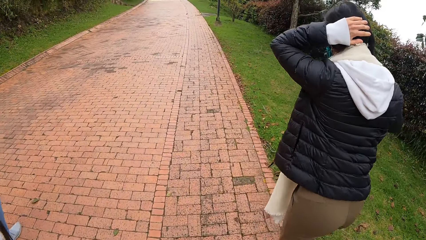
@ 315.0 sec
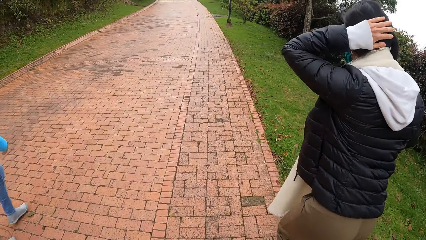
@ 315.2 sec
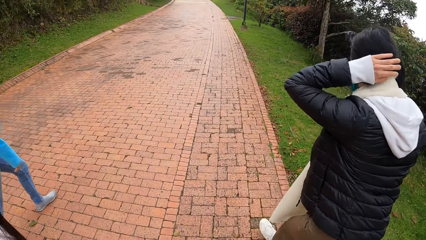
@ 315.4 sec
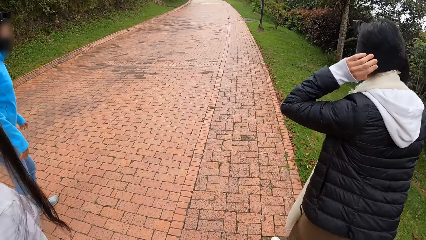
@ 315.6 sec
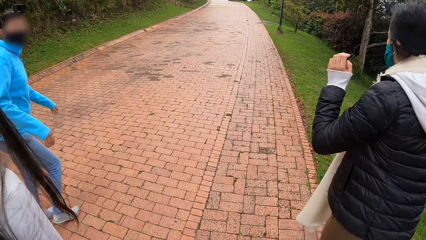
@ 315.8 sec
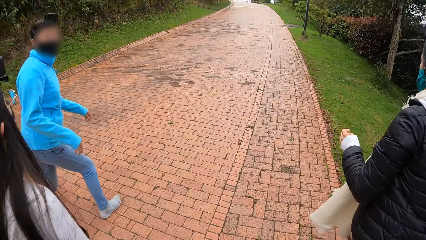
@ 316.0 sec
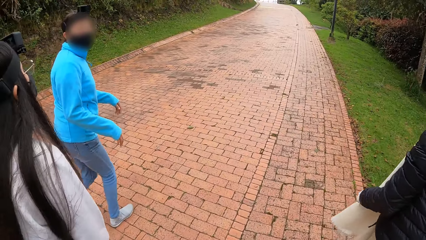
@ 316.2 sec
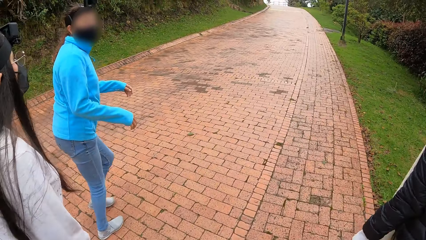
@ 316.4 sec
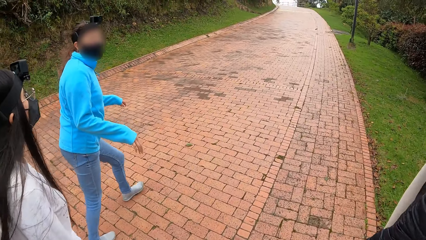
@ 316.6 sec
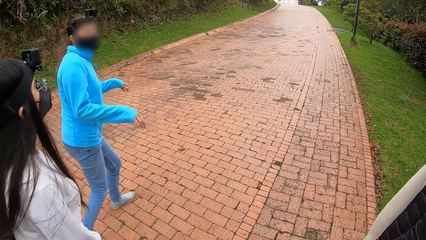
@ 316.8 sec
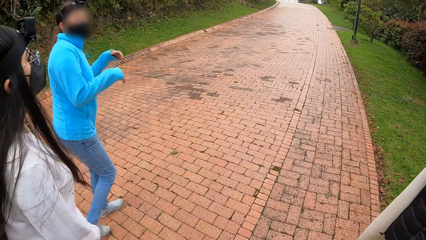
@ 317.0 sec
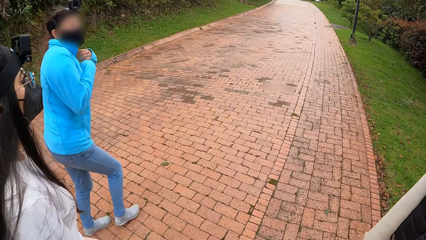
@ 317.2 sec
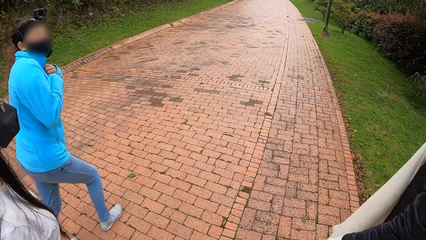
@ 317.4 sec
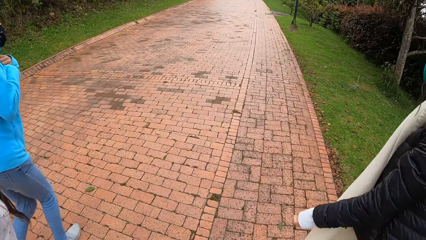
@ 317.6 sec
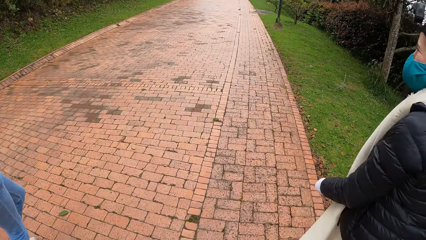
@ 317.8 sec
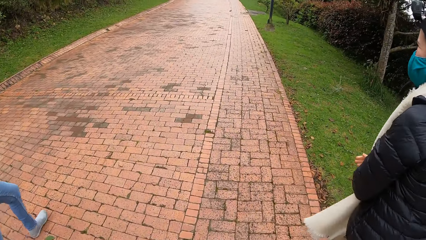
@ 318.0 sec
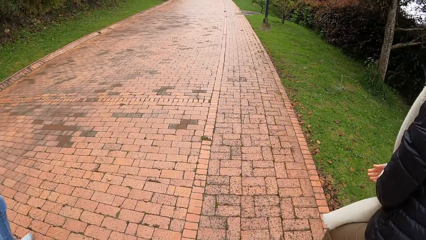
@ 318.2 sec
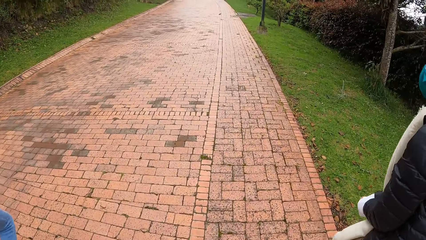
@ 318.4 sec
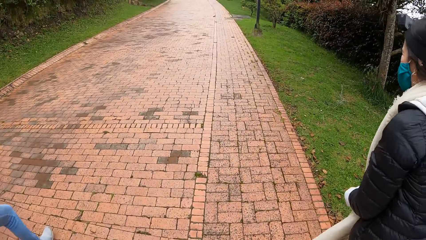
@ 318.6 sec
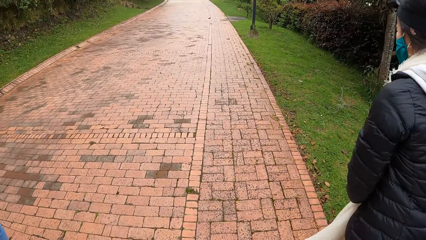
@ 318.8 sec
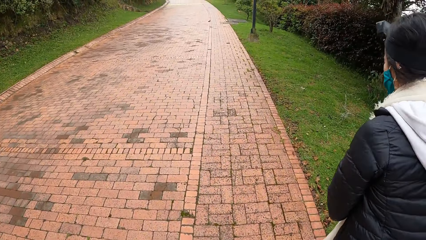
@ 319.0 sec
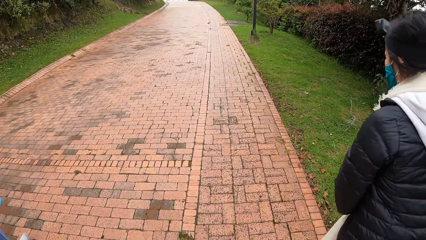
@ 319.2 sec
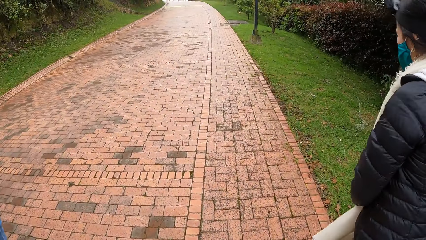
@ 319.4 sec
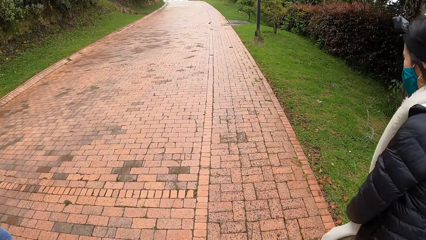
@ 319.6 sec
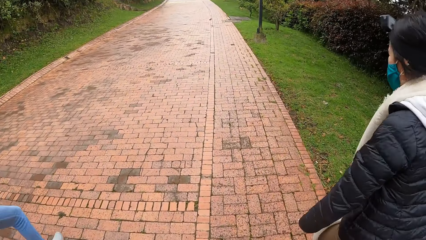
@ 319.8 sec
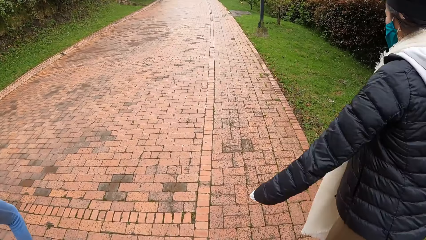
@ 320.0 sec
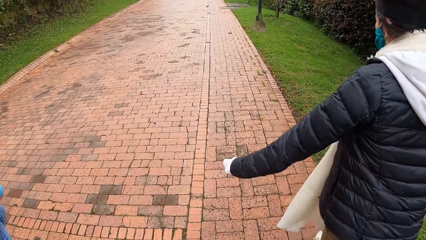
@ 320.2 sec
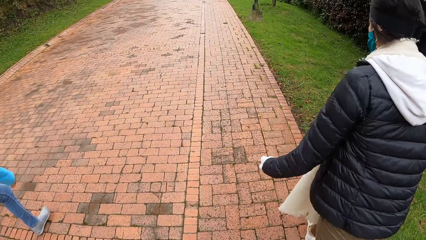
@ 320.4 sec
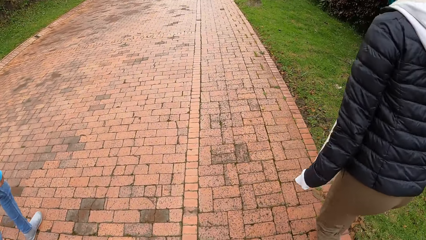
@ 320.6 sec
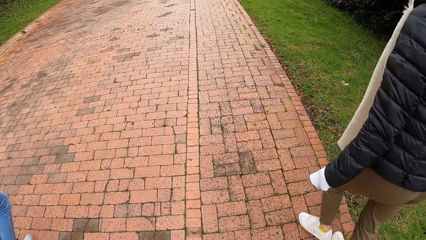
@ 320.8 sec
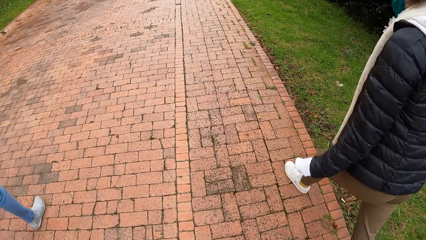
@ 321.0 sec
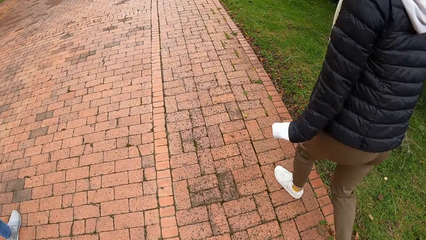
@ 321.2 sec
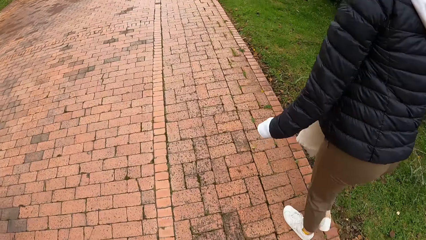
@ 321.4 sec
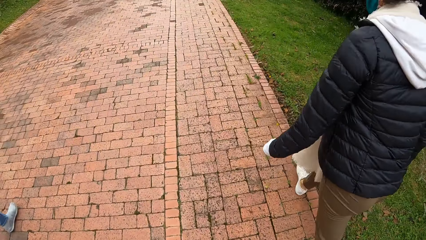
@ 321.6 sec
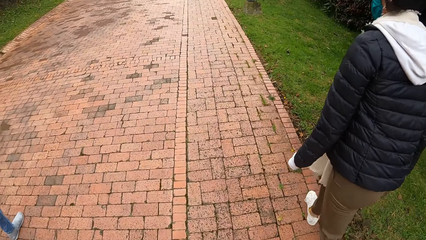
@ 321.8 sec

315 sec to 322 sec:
A person puts her hands down. Another person walks. A third person walks.

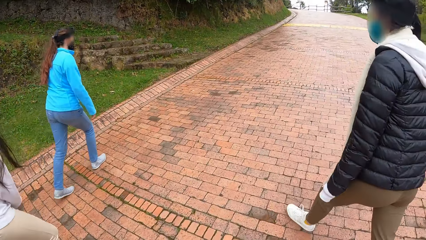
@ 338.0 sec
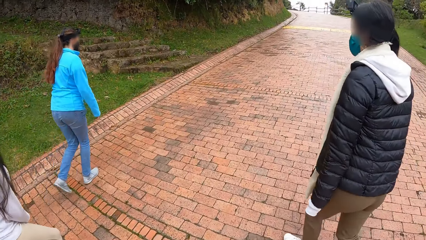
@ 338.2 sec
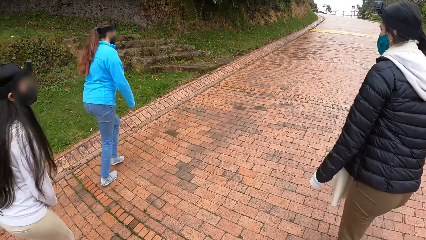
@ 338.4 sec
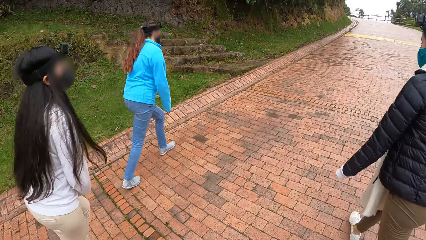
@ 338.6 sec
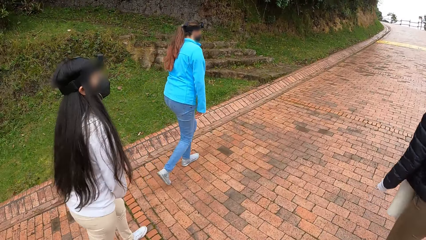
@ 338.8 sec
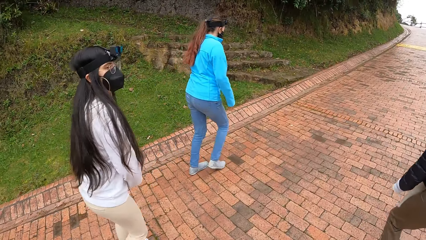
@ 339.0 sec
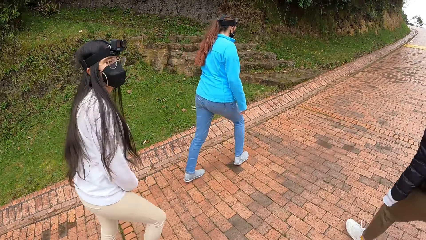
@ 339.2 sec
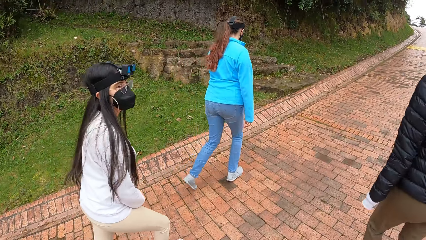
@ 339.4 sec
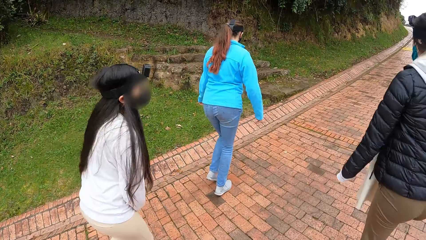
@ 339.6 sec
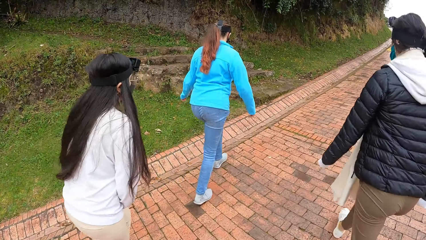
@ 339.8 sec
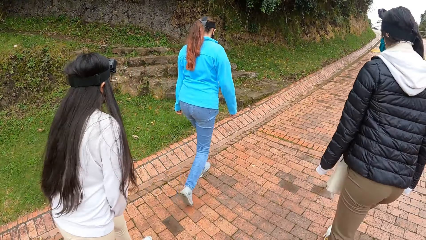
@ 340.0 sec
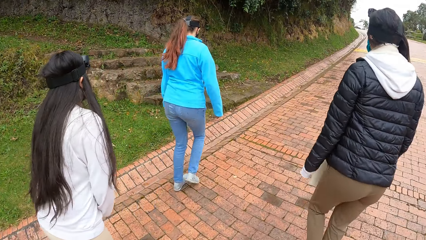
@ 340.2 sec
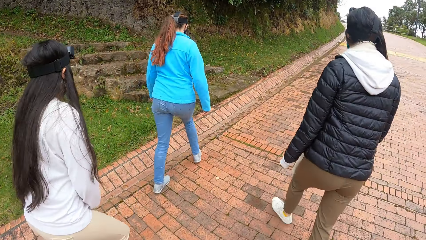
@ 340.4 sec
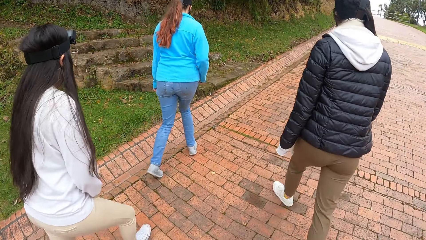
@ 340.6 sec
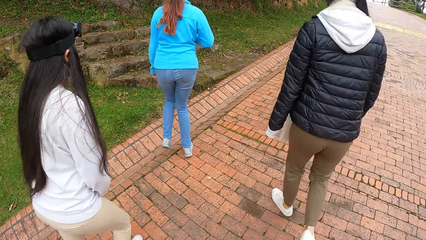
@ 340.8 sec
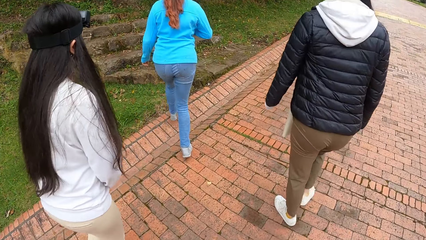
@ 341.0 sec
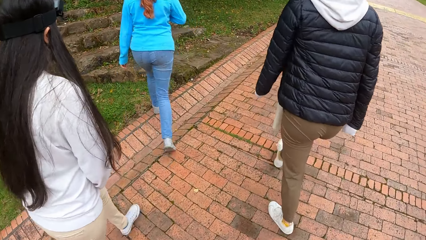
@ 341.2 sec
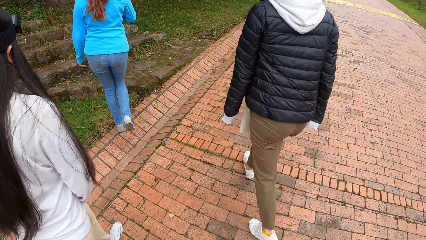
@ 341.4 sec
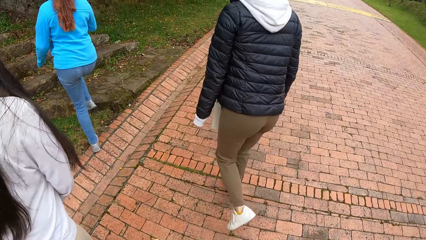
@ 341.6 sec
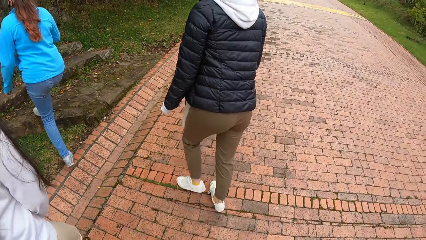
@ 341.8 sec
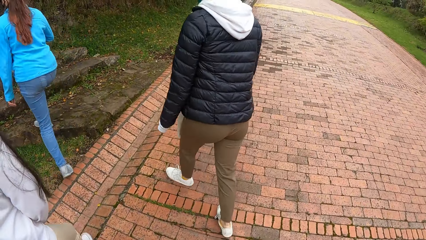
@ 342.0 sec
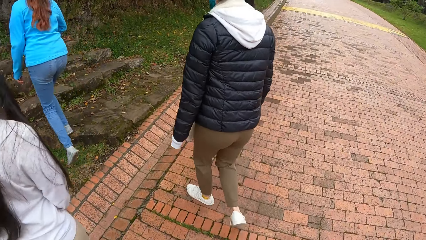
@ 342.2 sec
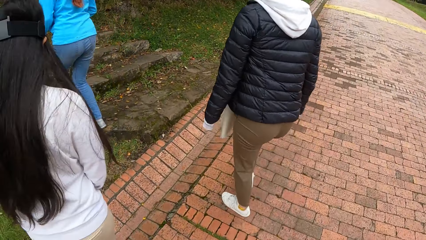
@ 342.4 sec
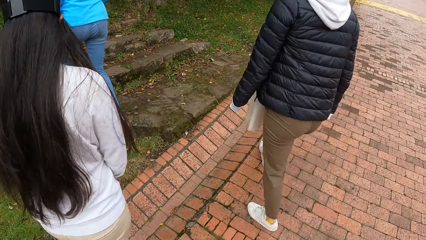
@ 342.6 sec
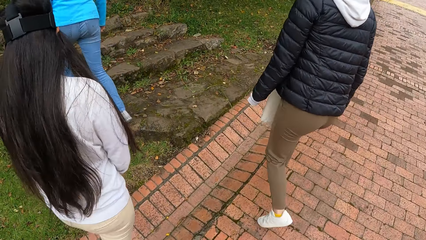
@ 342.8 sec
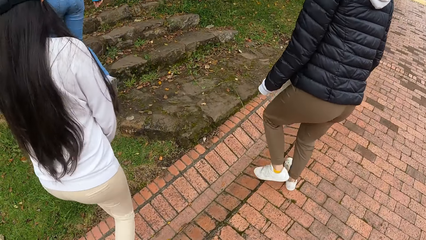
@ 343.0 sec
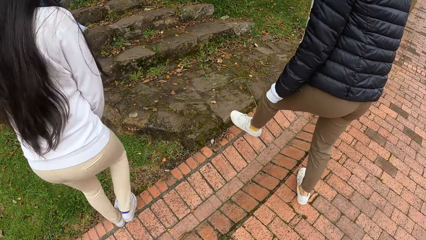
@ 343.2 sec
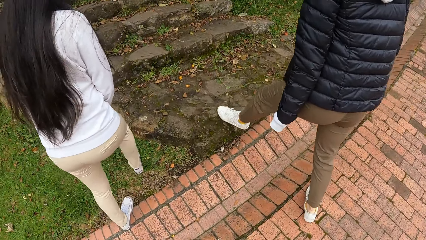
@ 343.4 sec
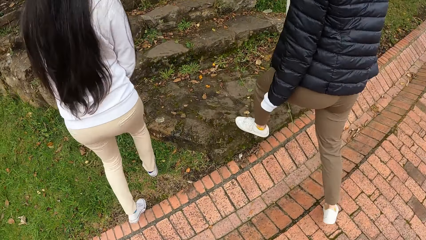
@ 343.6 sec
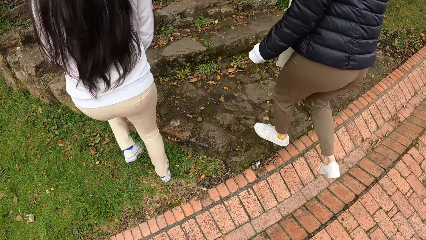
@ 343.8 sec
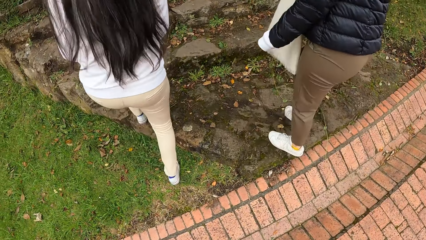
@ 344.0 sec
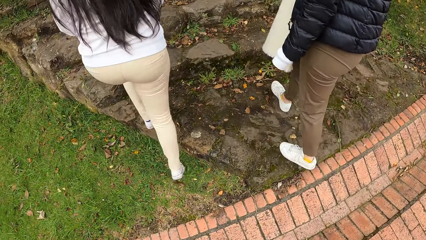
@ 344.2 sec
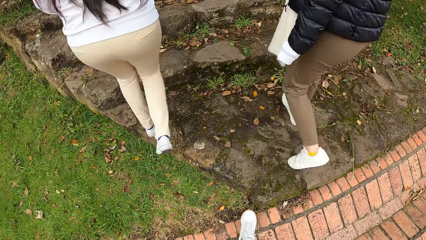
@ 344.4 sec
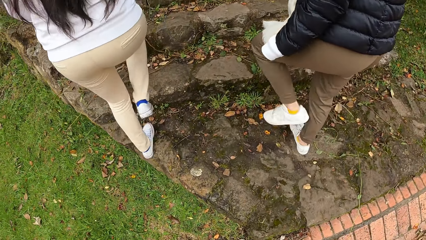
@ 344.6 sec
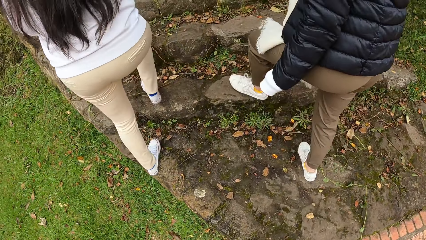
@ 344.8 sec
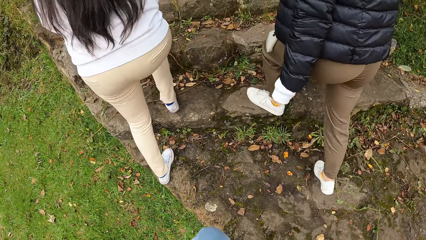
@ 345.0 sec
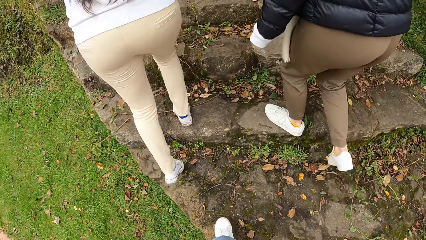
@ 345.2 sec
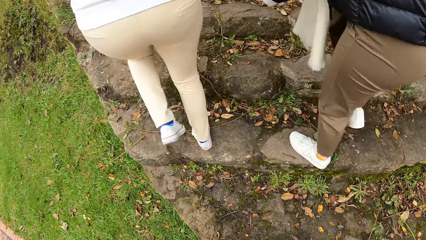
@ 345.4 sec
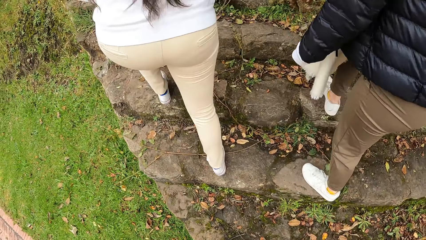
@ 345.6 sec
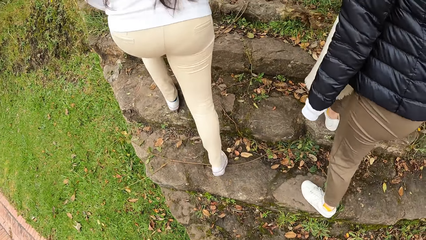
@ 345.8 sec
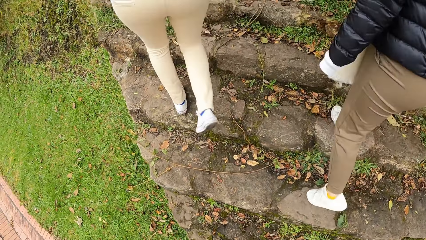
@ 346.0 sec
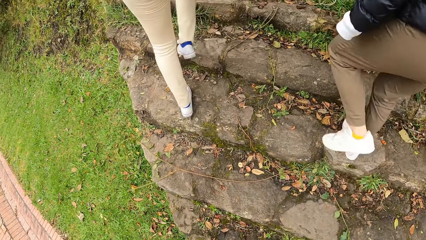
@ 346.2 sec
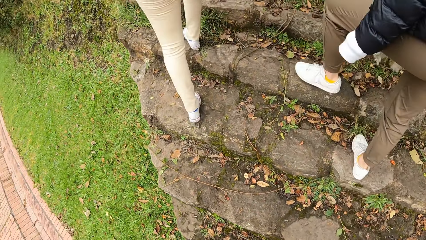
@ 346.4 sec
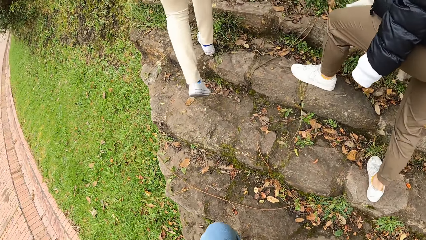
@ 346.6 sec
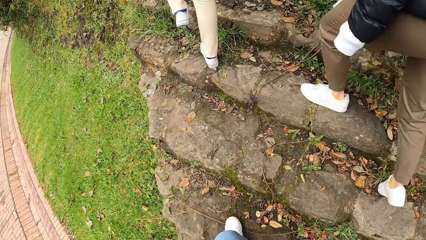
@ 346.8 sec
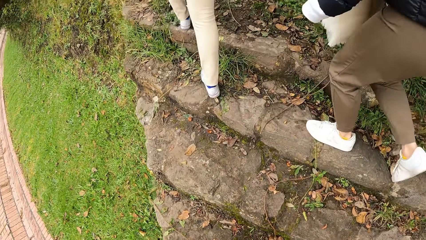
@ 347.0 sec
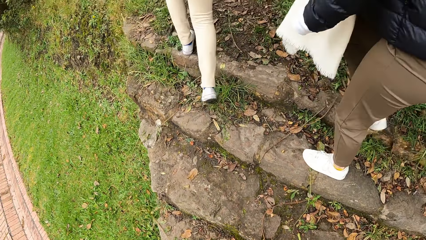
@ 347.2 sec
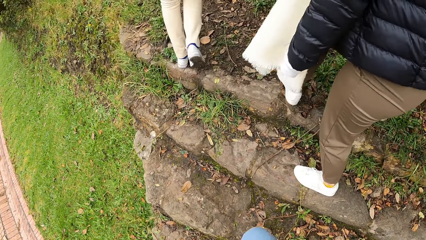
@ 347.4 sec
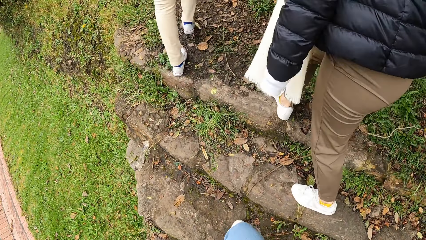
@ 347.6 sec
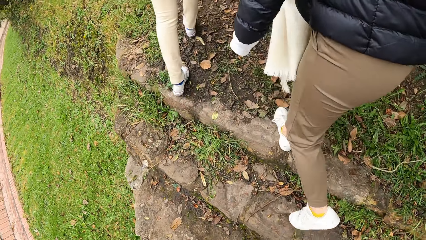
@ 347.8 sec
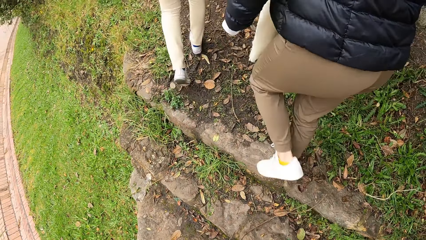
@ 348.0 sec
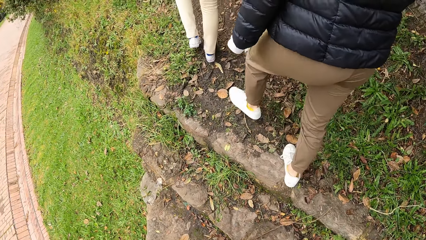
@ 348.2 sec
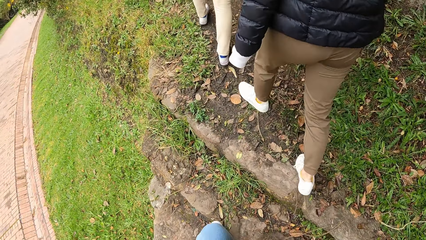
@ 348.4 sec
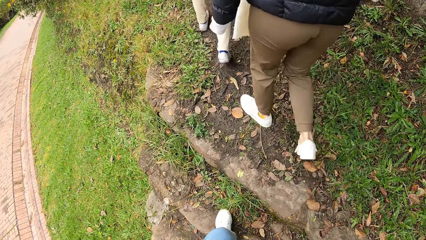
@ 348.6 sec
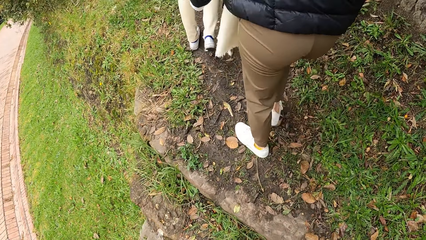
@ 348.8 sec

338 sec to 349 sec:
A person turns. The camera wearer climbs a flight of stairs with a woman, another woman and a third woman. They walk.
